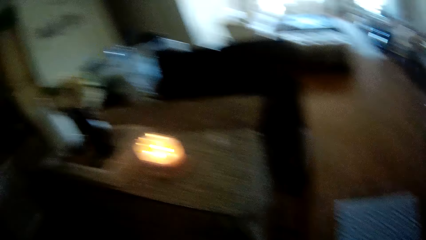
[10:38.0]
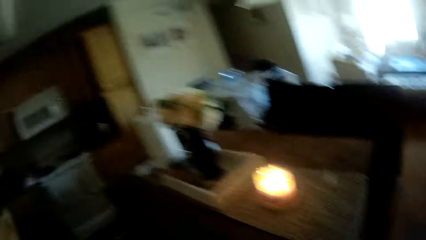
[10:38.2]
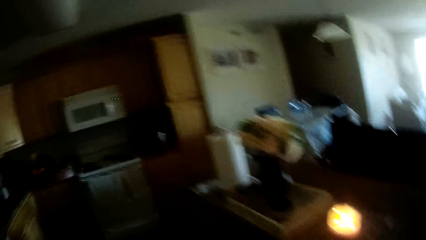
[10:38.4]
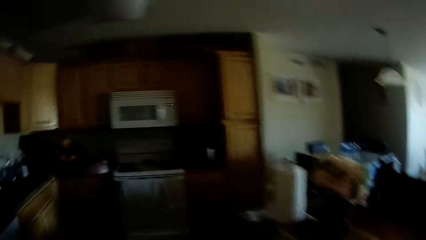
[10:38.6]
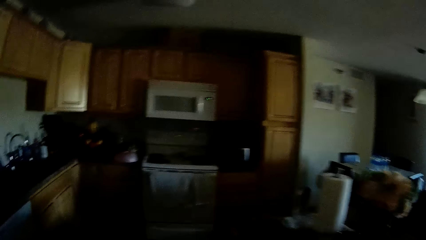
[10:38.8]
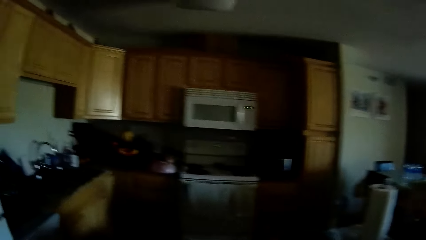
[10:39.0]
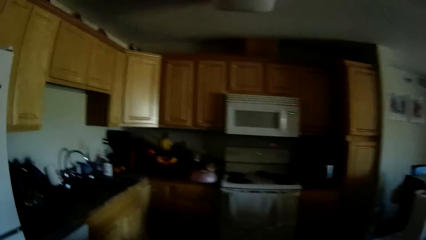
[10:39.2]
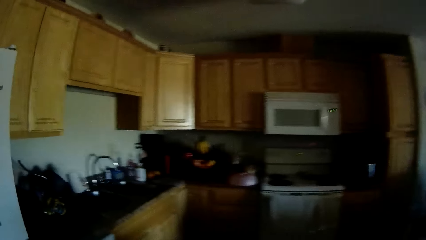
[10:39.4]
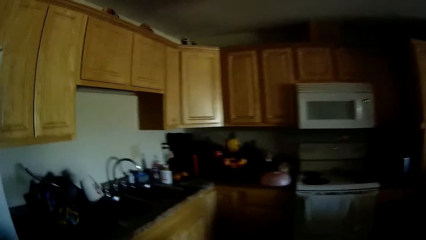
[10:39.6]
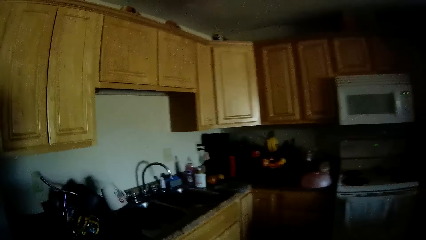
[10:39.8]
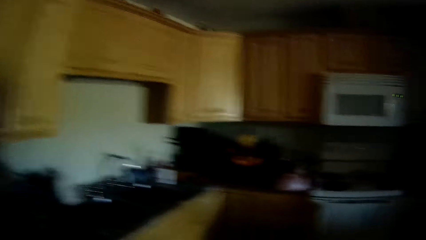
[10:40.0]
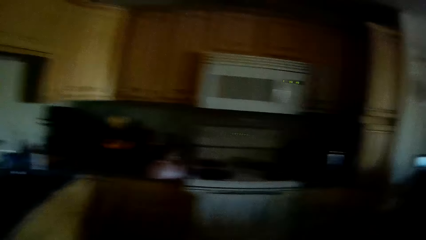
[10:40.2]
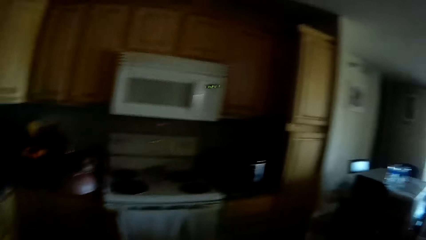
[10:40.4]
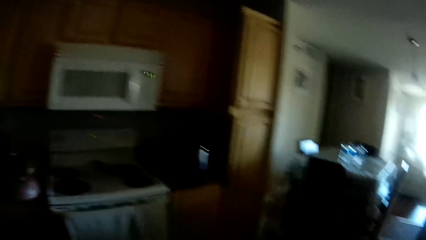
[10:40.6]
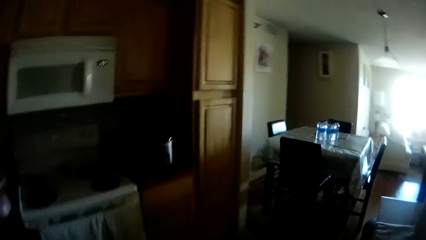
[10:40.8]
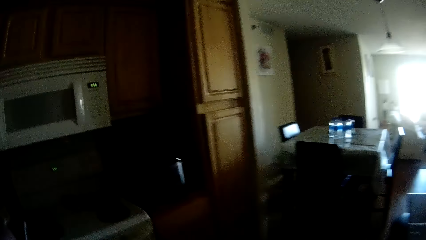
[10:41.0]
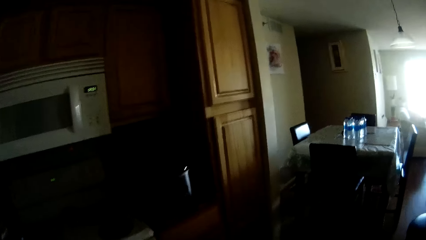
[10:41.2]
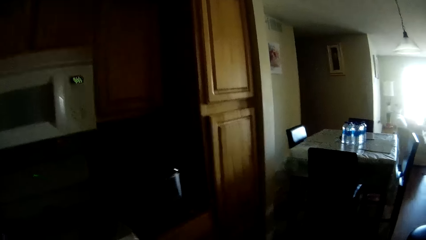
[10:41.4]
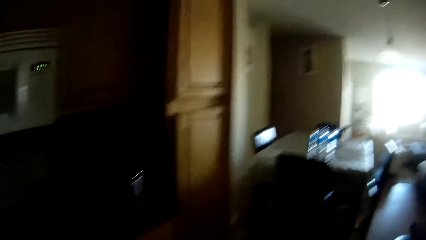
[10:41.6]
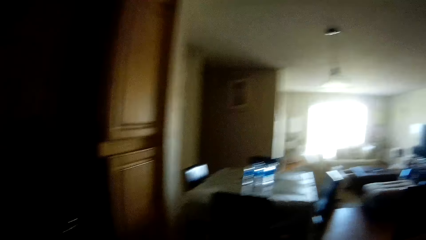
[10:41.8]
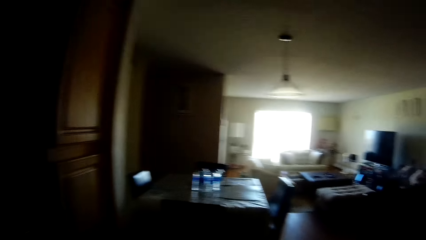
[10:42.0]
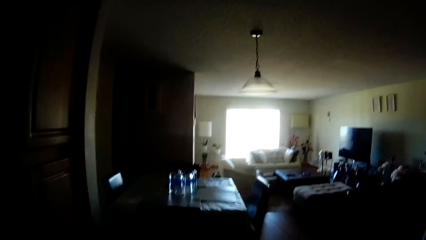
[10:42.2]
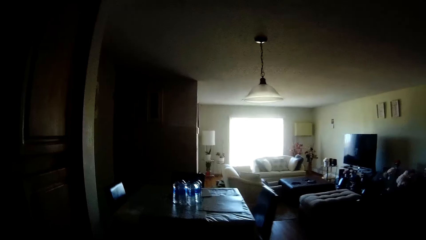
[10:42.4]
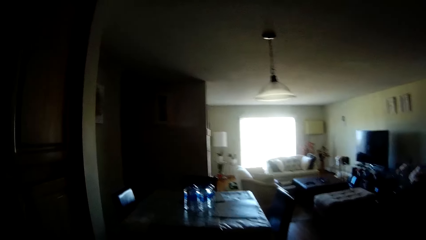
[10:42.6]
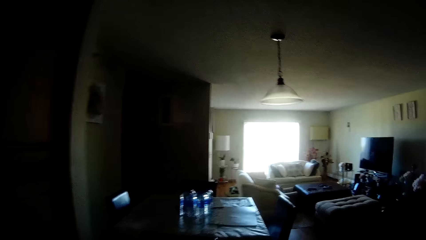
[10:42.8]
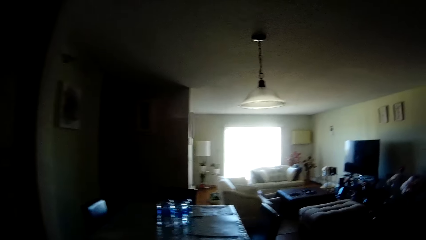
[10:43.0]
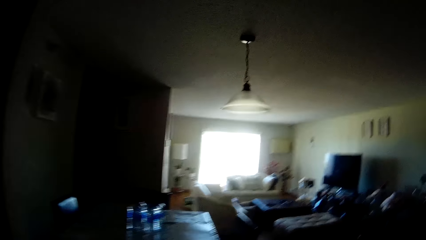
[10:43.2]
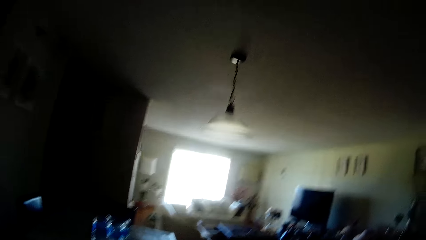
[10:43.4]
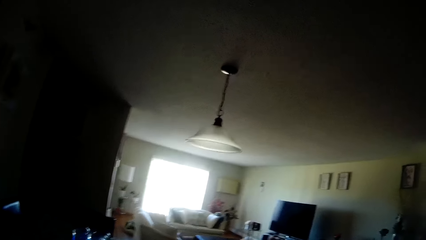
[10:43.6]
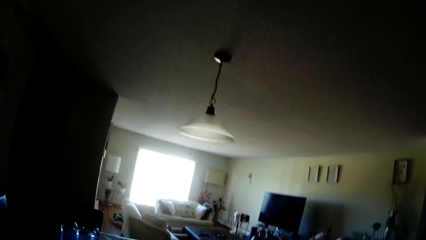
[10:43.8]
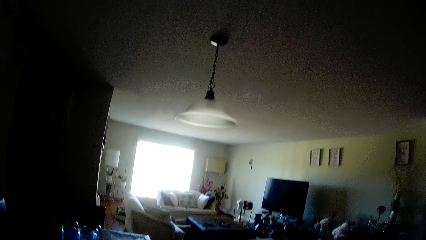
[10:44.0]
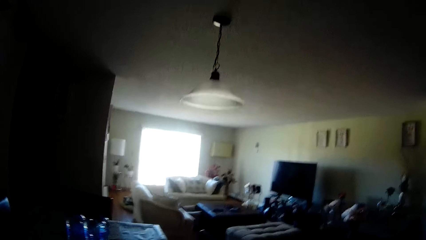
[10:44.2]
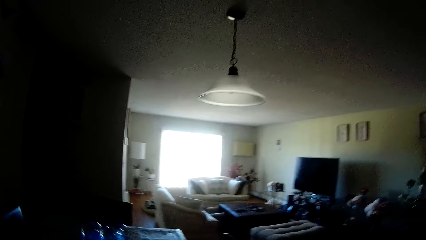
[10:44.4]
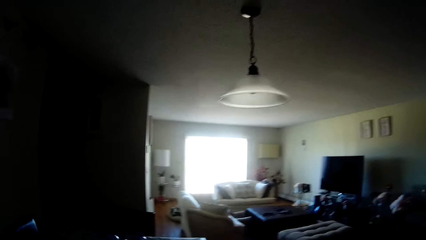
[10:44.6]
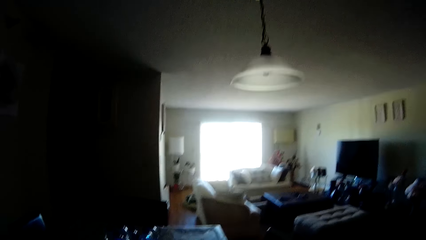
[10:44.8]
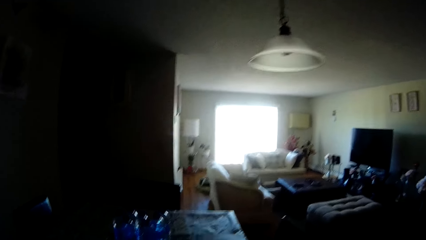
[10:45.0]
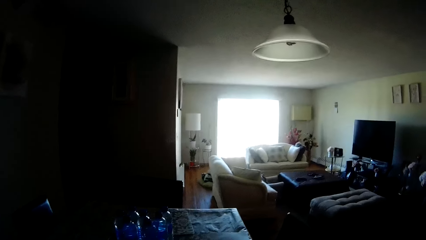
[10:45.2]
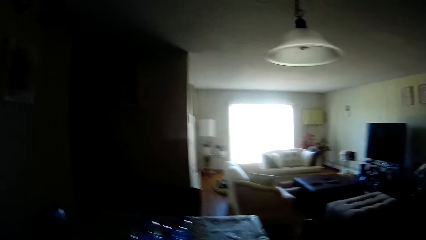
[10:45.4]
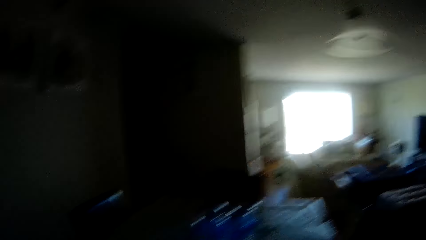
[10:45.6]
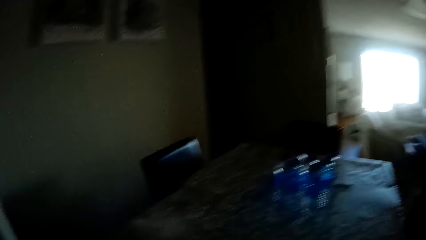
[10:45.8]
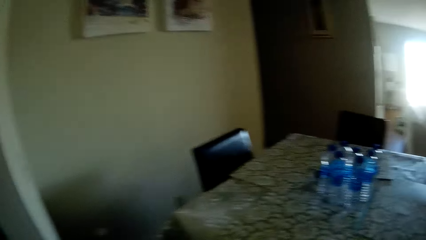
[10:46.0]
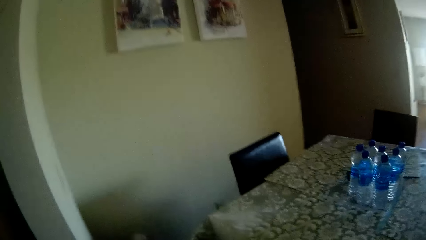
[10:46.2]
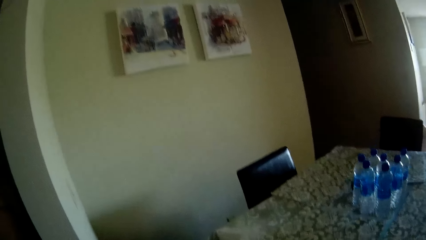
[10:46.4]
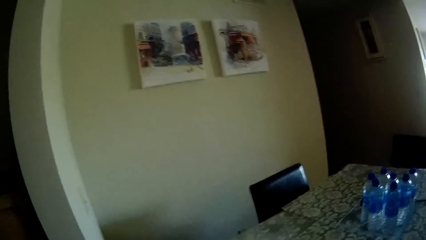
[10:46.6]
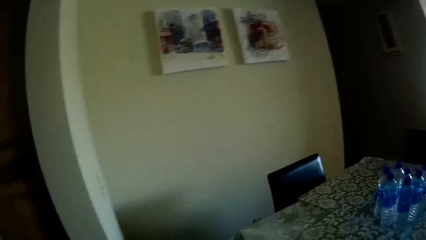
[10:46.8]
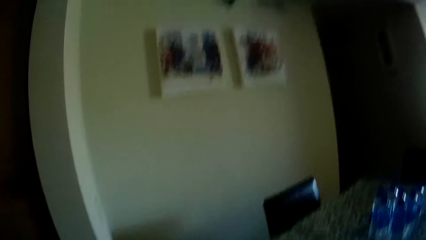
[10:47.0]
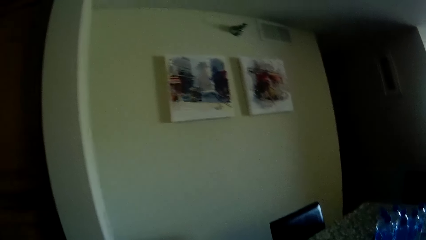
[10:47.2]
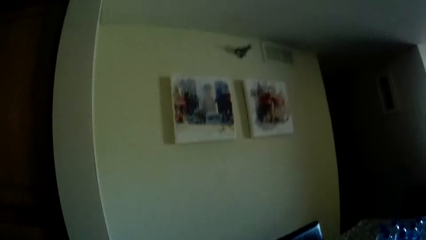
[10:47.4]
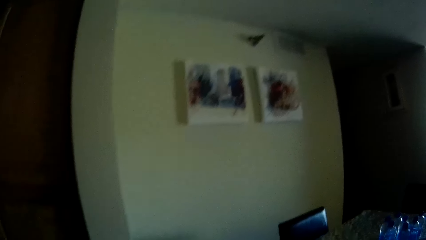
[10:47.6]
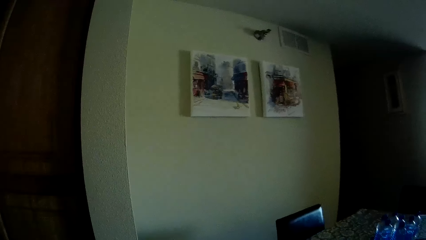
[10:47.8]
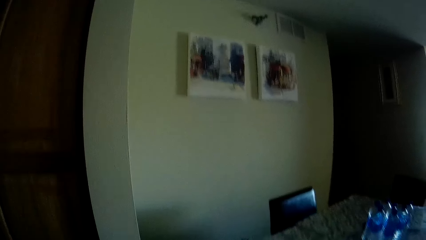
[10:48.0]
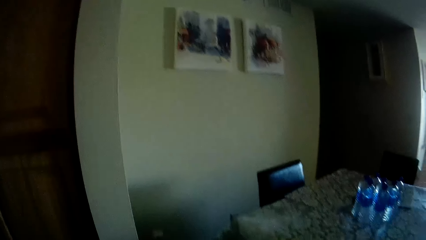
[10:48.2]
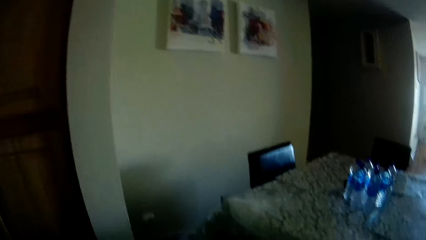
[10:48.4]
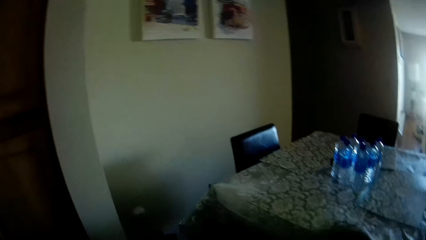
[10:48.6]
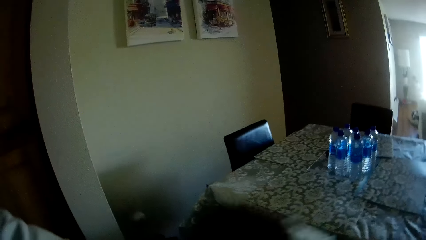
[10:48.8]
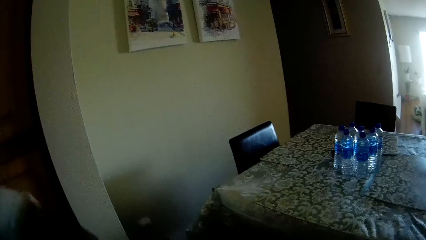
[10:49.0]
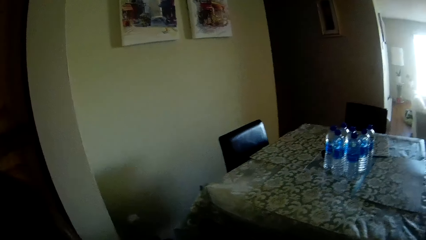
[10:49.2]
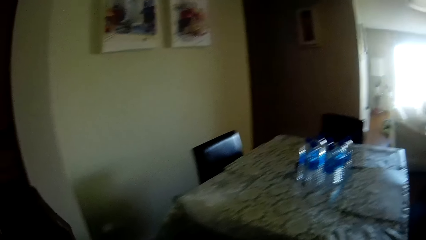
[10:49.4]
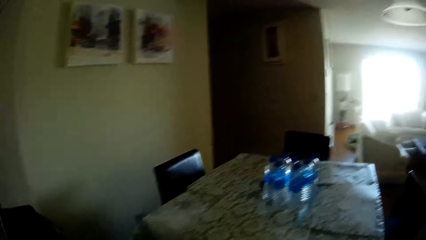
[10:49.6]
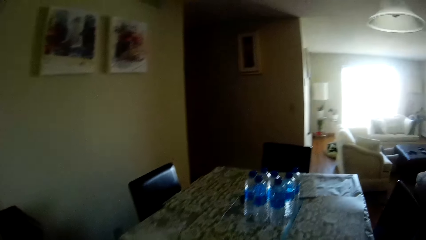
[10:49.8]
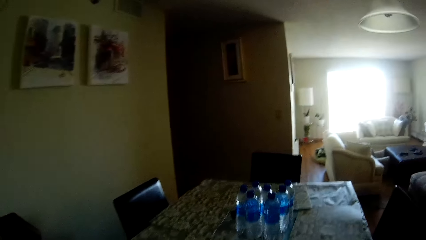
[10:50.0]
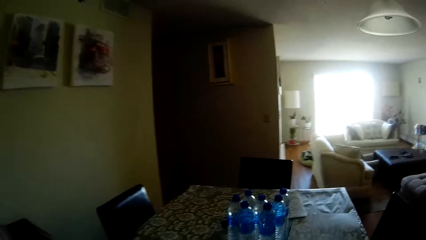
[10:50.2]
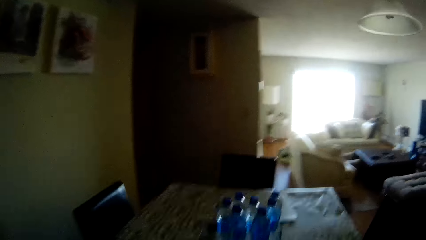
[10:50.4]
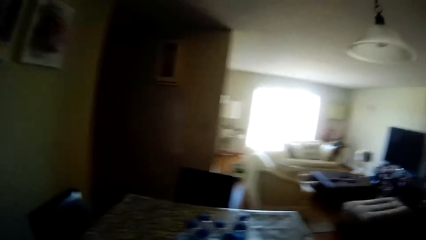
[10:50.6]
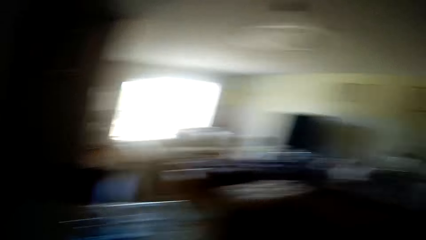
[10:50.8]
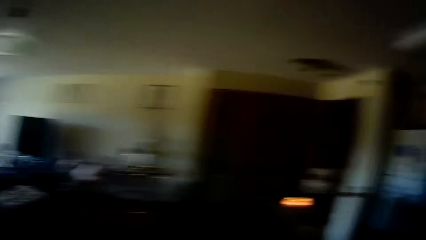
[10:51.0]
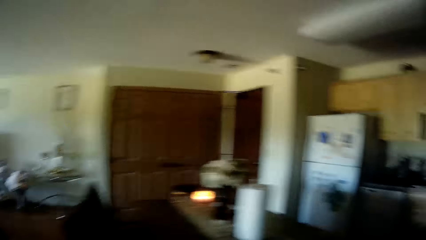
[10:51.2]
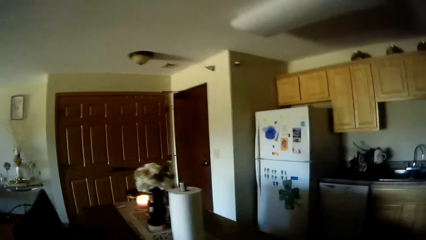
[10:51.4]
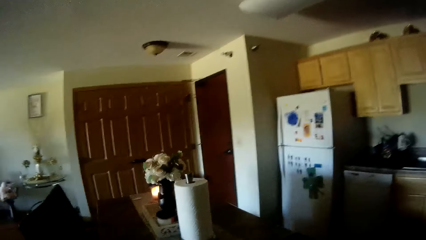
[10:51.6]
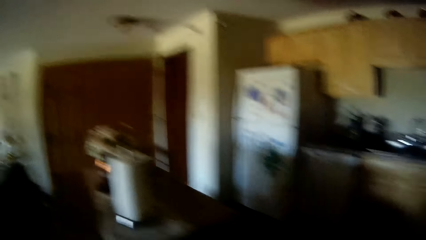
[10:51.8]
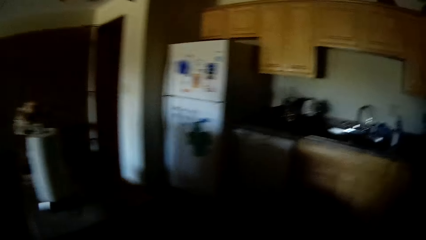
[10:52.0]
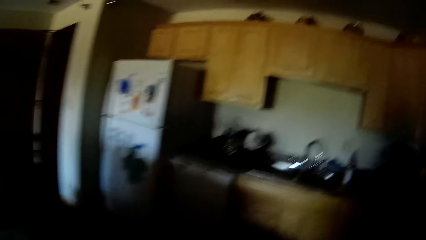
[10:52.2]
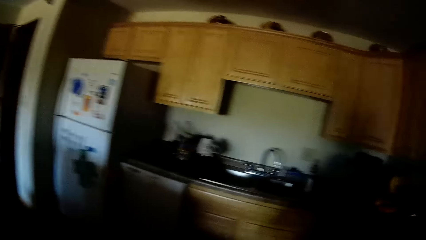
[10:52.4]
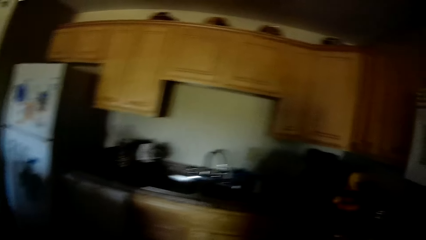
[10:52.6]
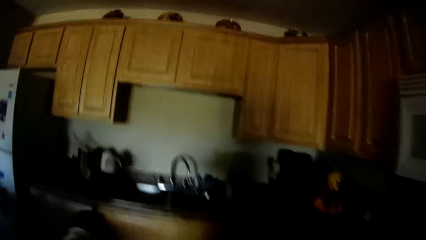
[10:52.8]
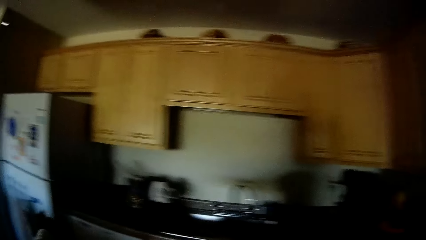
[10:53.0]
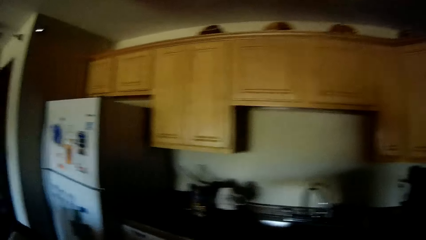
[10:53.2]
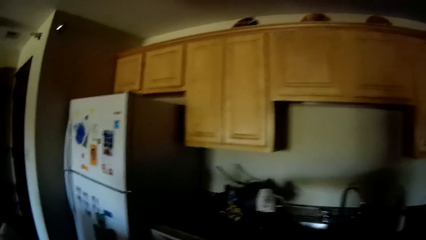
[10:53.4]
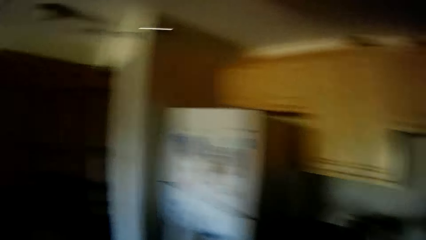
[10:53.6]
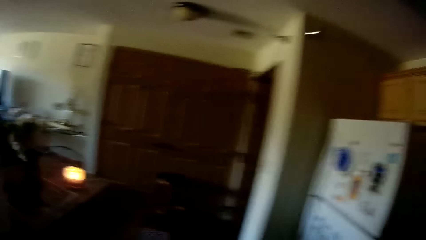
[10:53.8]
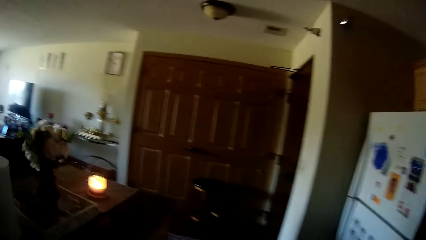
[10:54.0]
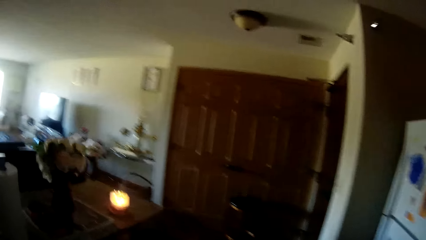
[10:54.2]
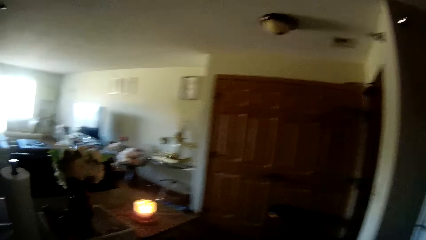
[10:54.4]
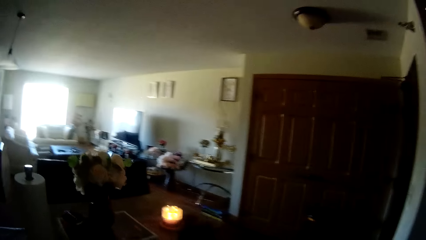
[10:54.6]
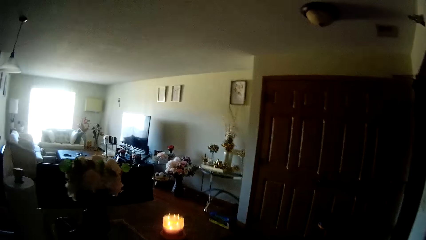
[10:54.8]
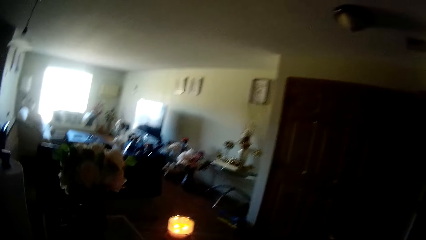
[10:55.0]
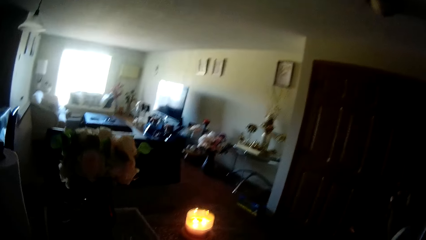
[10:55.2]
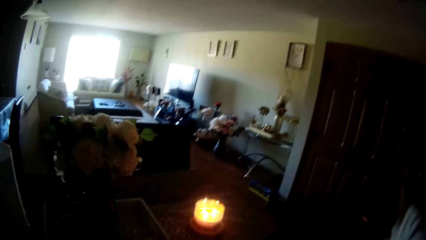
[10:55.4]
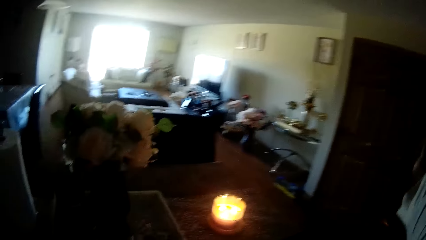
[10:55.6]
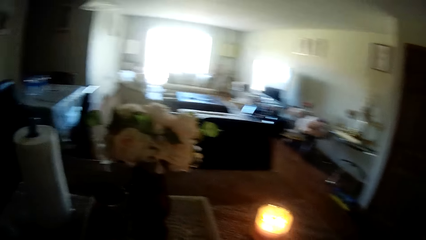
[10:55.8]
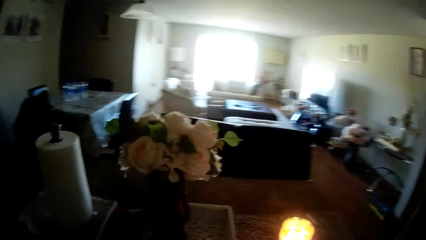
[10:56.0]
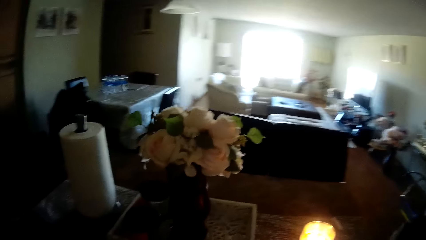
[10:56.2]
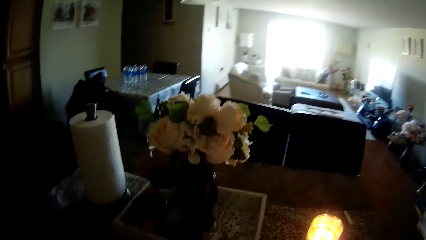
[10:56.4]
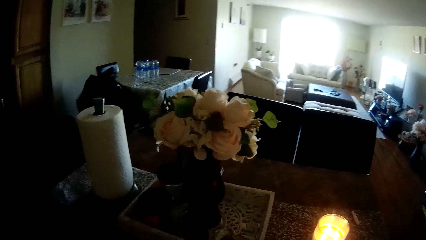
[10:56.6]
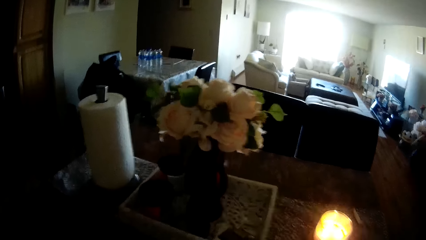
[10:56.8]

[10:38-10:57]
The camera wearer walks and looks around. They walk again and look around again. They put the bag on the table.
